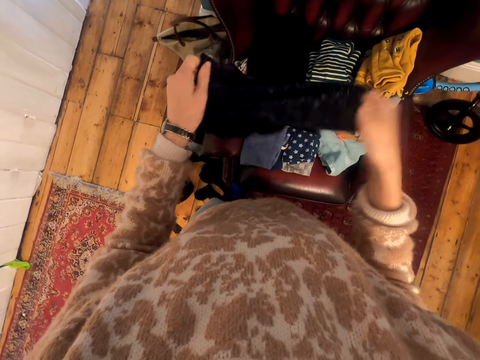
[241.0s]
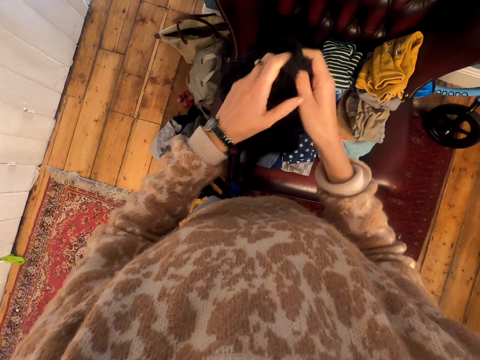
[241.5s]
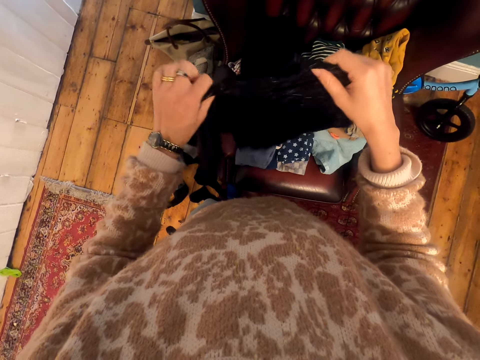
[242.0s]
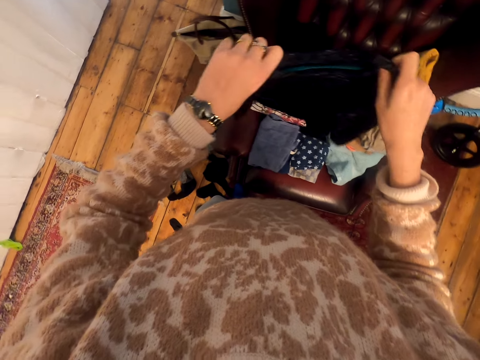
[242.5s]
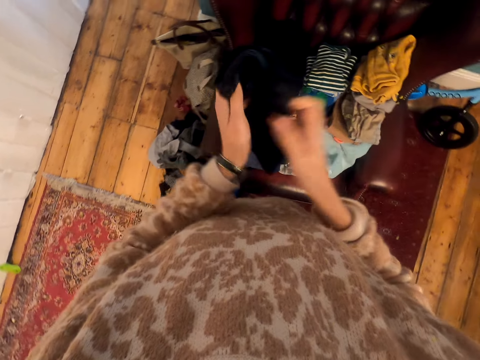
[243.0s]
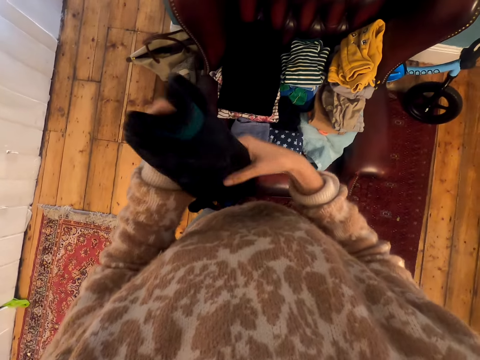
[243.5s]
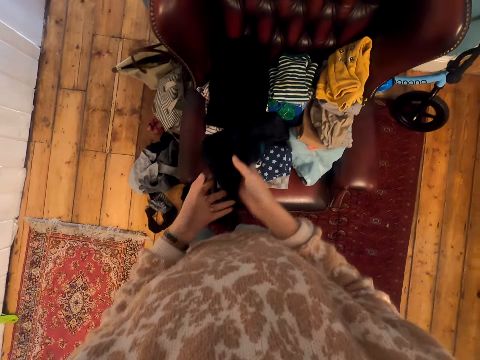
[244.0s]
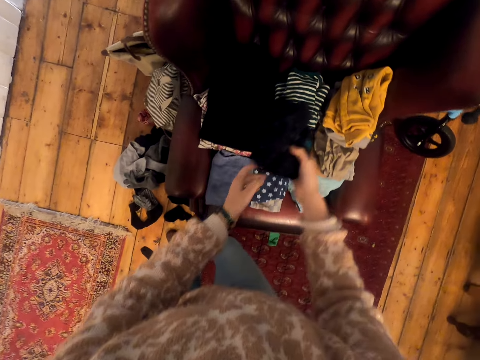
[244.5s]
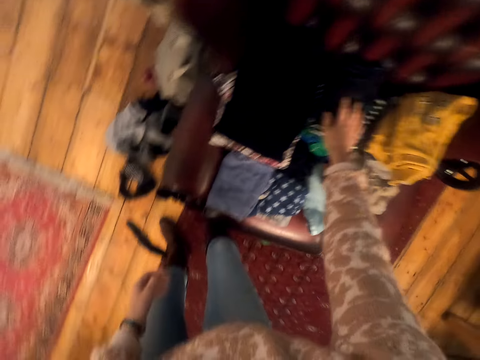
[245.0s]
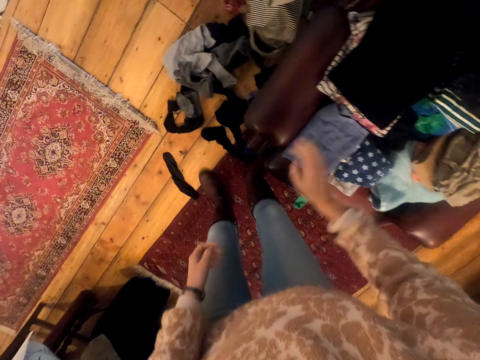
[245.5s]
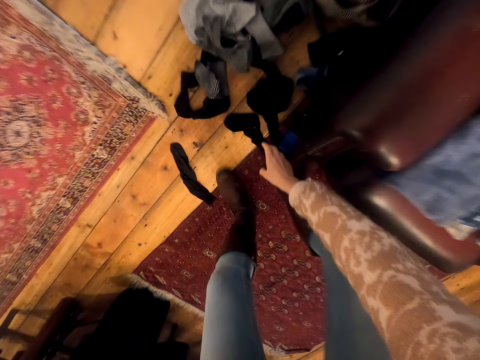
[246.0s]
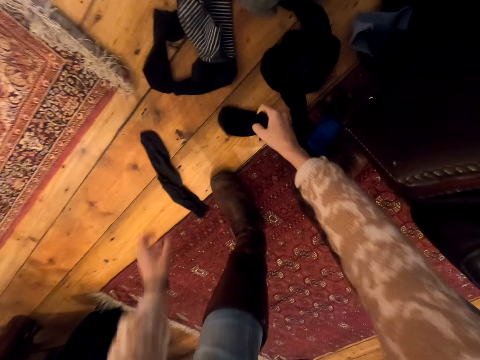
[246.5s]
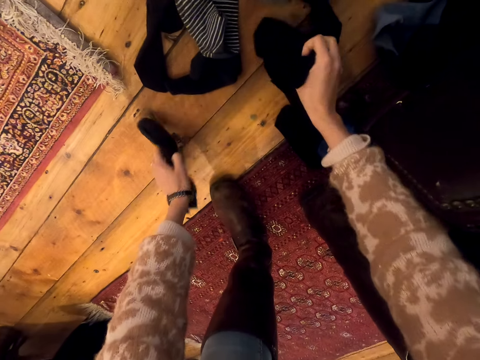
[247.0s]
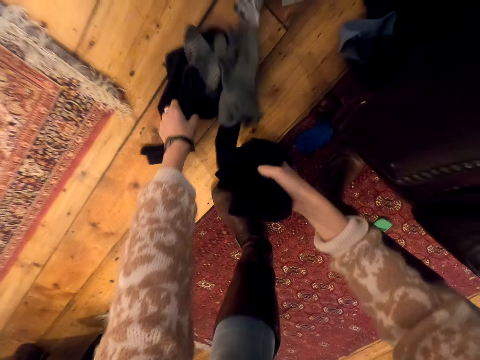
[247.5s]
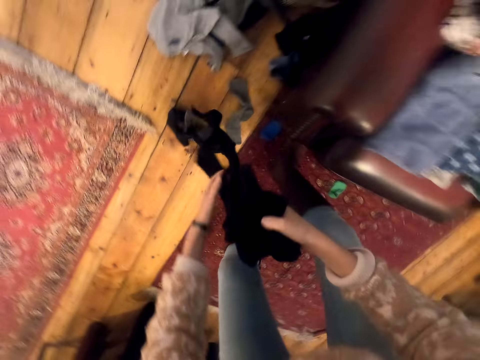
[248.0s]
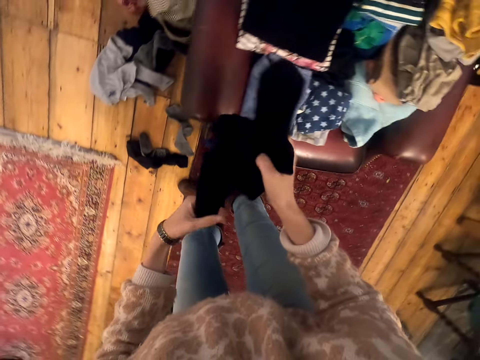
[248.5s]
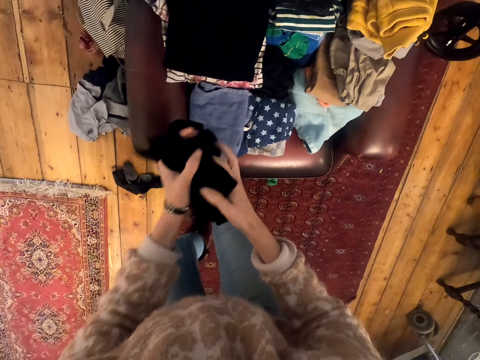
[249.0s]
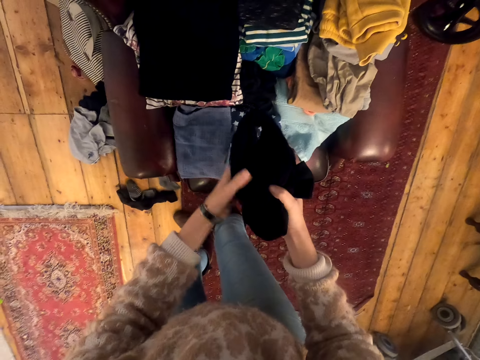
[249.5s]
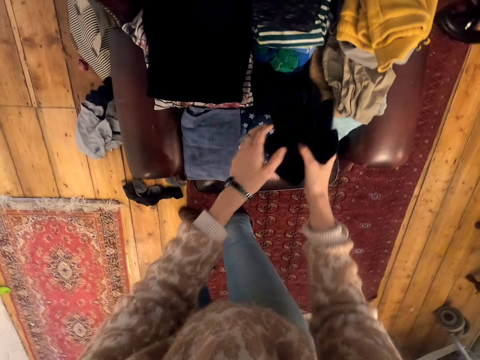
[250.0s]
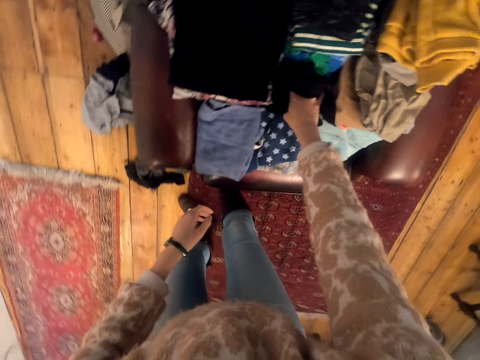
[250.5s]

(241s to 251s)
The camera wearer folds the cloth and puts the cloth on the chair. They pick cloths from the floor. They fold the cloths and hold the cloths.

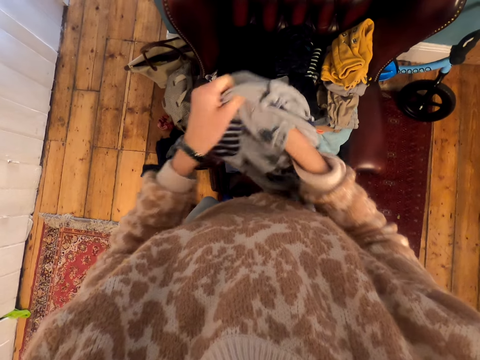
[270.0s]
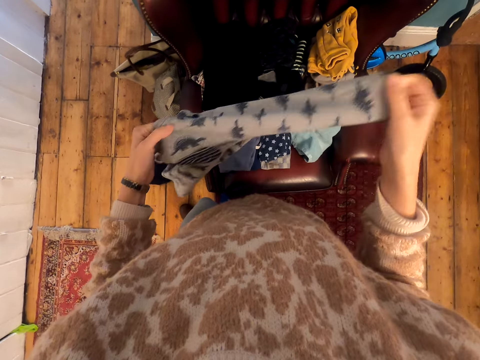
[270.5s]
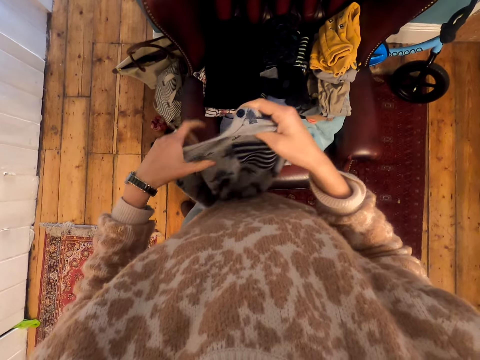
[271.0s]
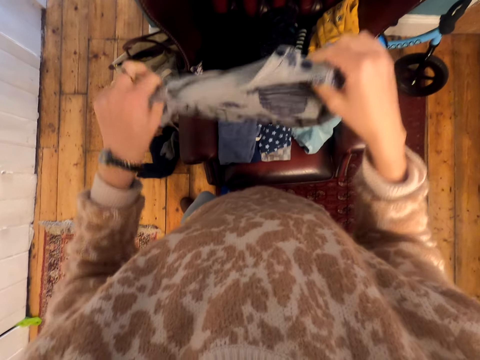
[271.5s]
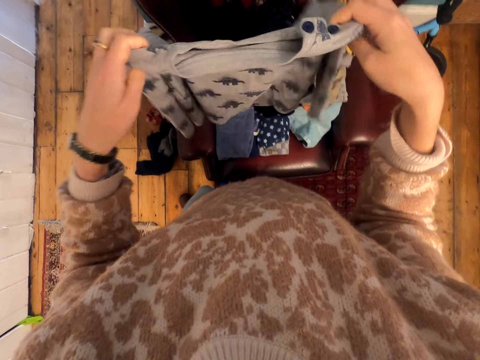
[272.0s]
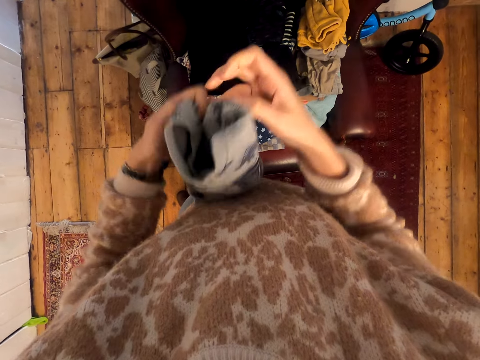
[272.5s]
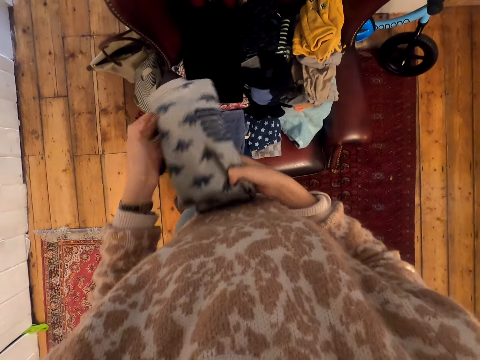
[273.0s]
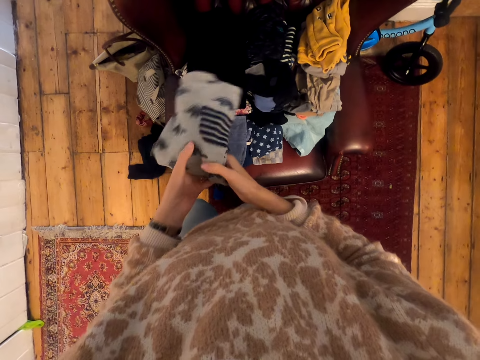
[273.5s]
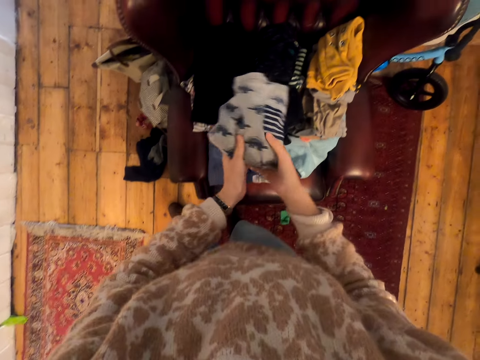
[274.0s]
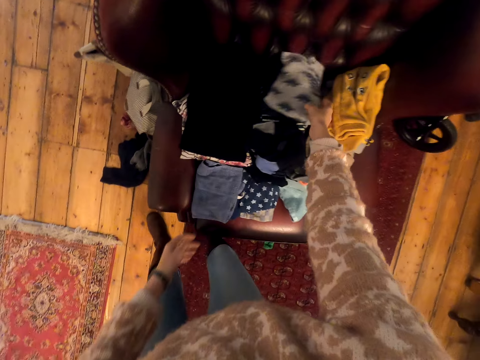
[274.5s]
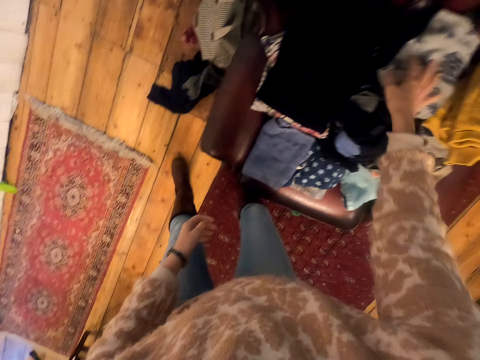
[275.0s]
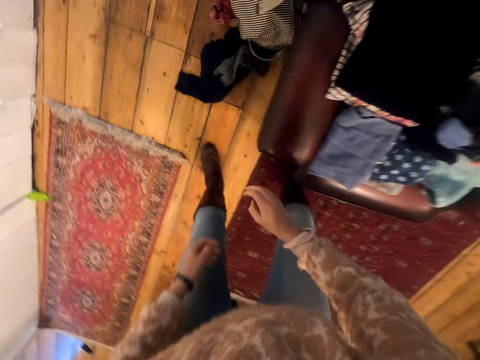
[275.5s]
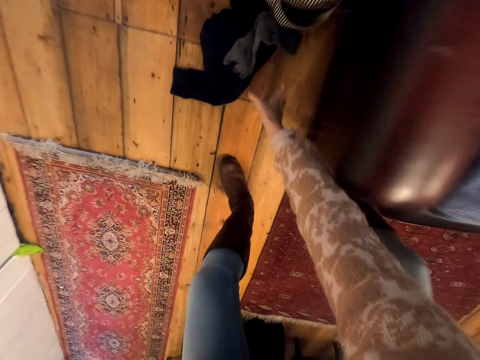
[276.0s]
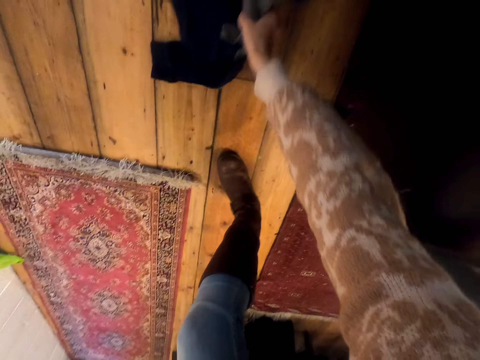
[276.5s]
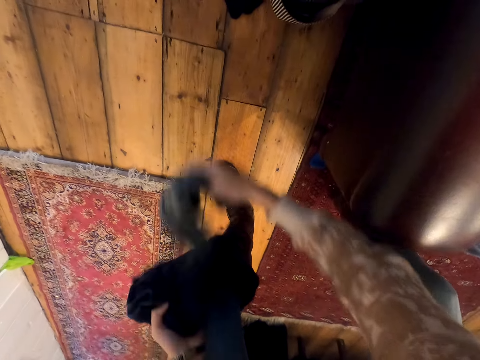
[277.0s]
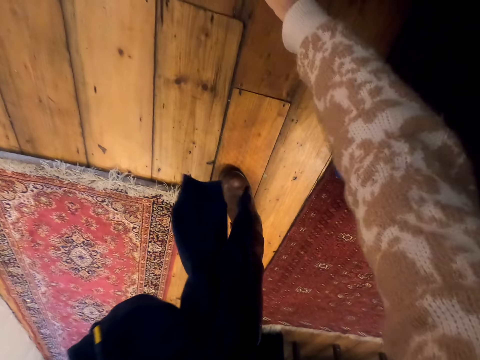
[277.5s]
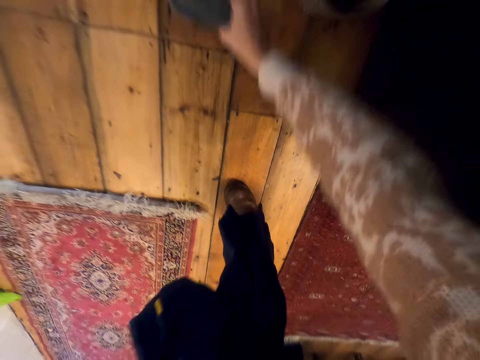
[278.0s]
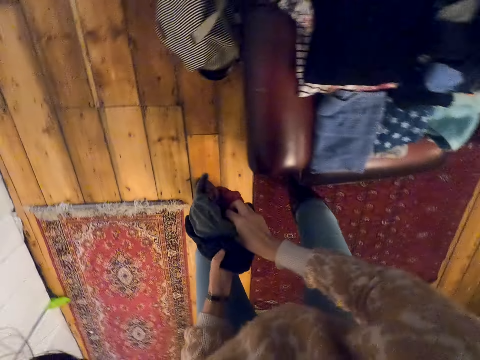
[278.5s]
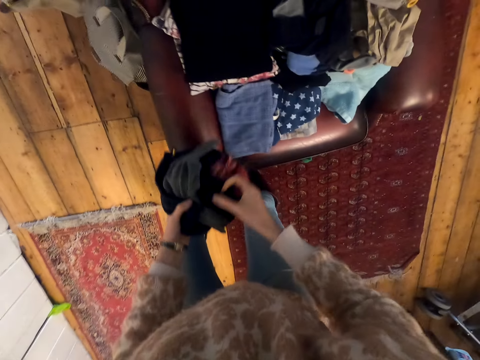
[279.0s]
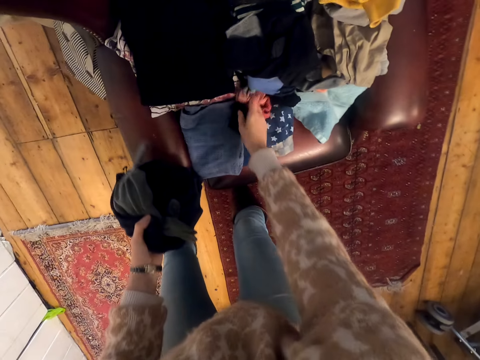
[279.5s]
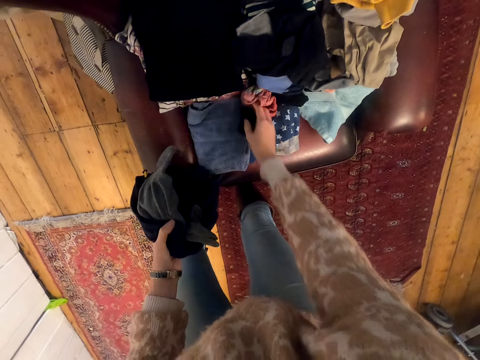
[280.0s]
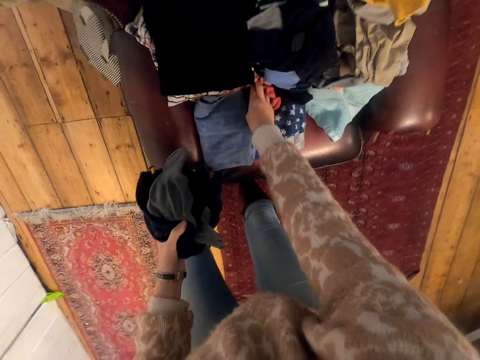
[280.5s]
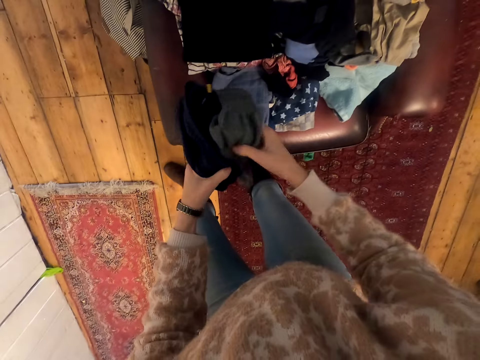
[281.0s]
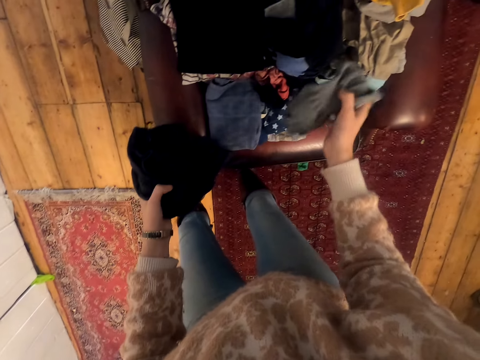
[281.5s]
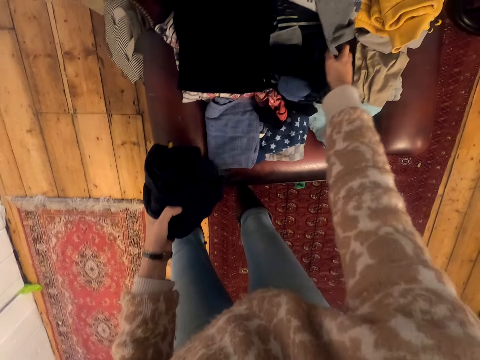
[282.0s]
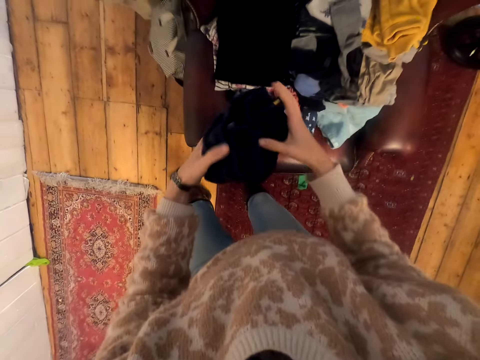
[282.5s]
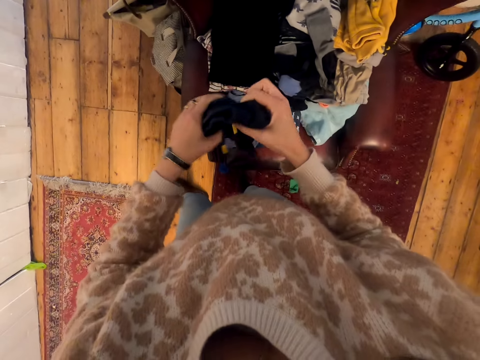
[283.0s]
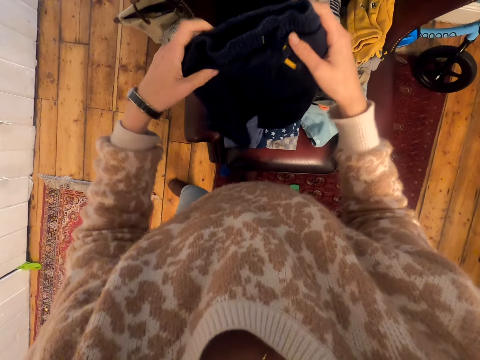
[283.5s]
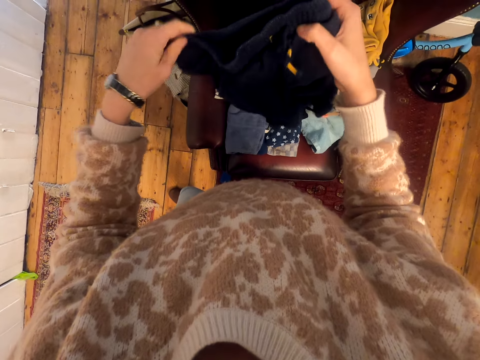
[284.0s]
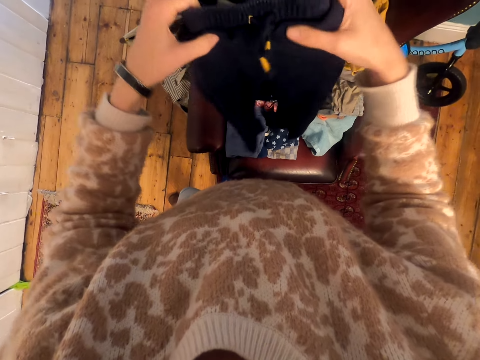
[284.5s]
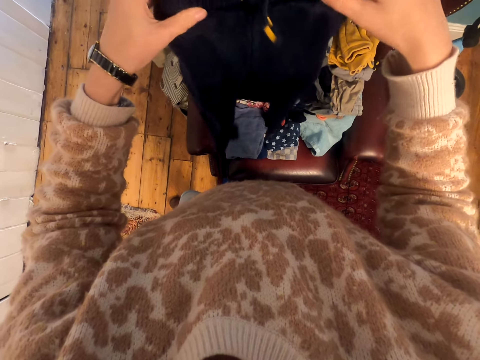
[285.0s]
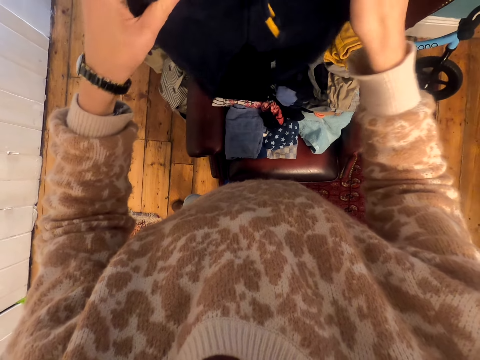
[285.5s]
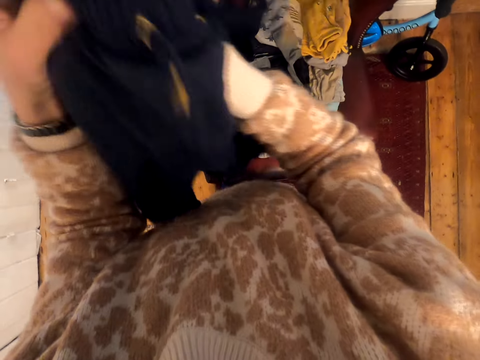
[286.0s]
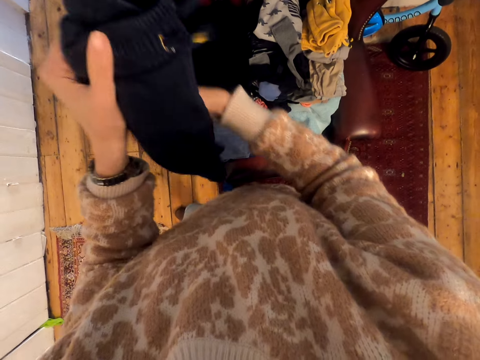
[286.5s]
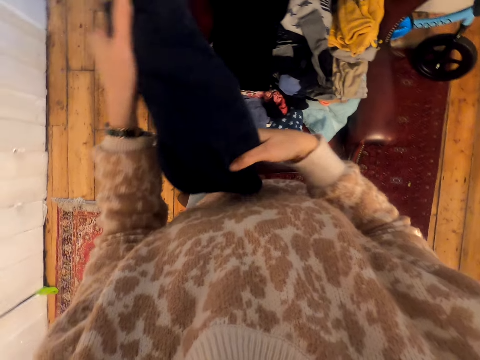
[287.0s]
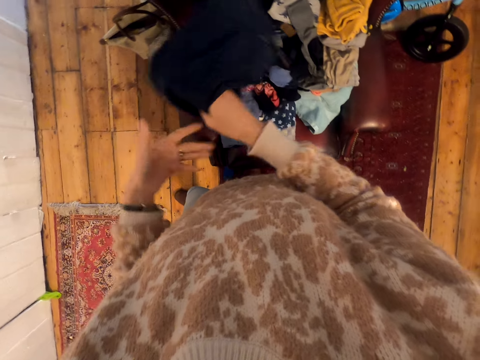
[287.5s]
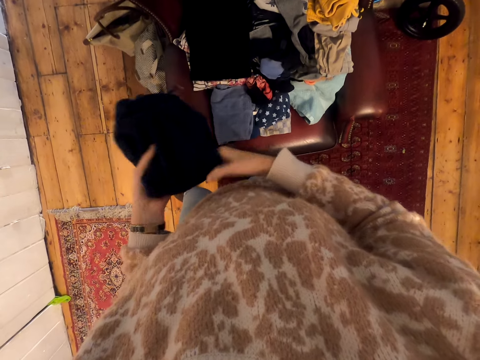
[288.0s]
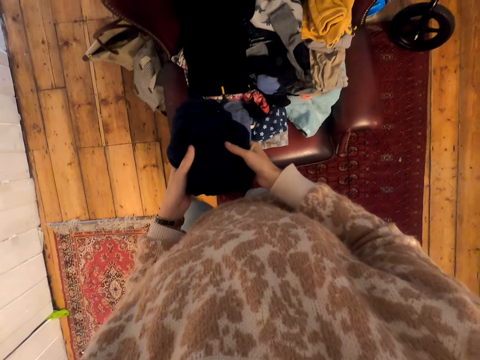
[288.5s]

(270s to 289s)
The camera wearer folds the cloth and puts the cloth on the chair. They pick cloths from the floor and put the cloth on the chair. They hold the cloths. They pick the socks and put the socks on the chair. They hold a cloth. They stretch the trouser and fold the trouser.
